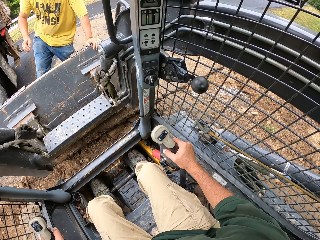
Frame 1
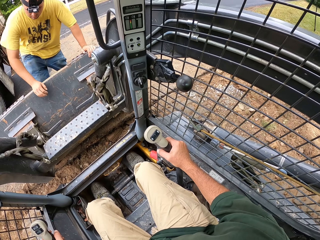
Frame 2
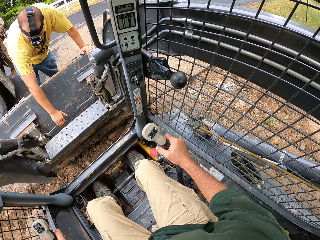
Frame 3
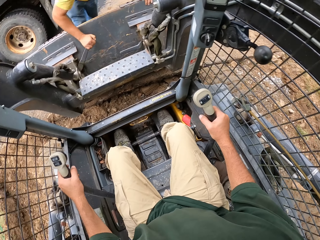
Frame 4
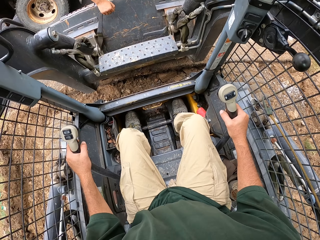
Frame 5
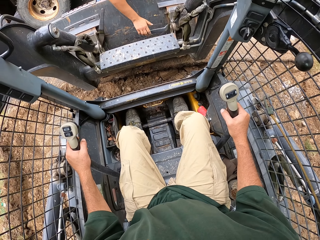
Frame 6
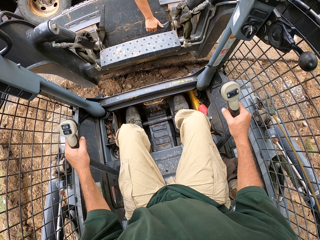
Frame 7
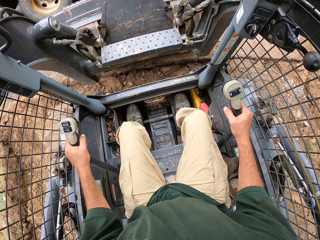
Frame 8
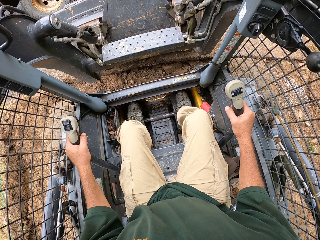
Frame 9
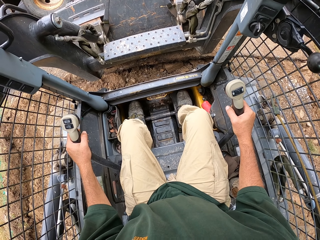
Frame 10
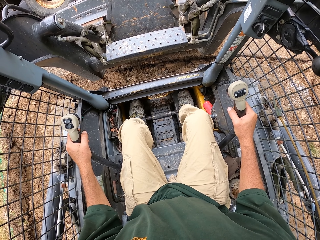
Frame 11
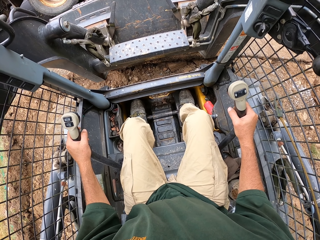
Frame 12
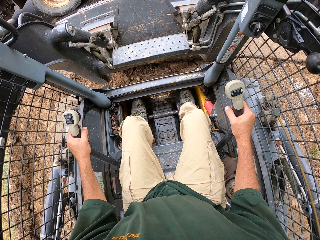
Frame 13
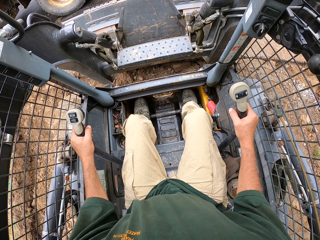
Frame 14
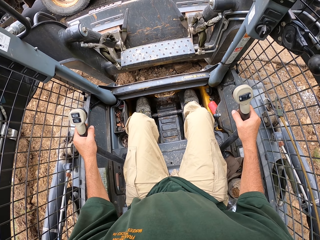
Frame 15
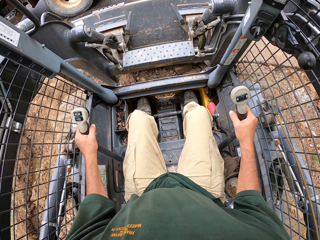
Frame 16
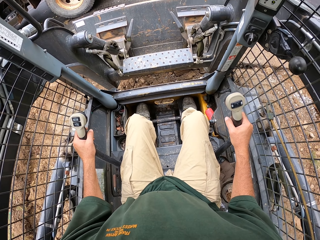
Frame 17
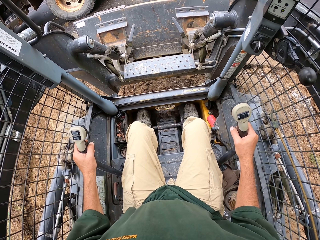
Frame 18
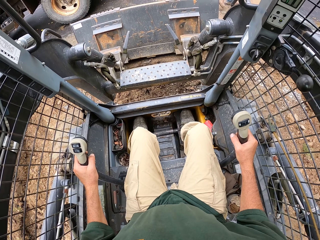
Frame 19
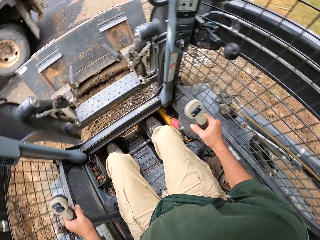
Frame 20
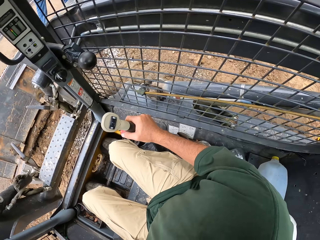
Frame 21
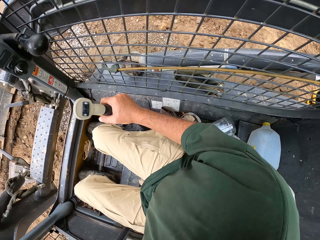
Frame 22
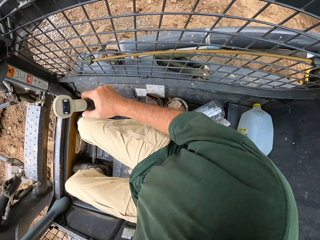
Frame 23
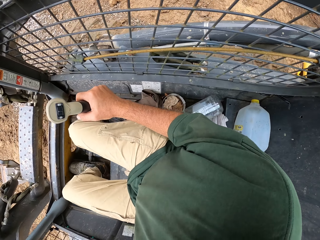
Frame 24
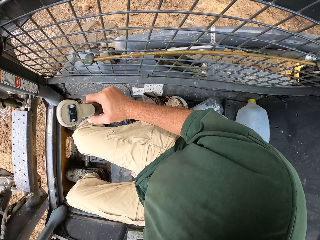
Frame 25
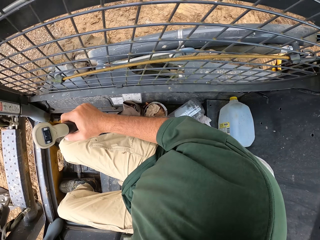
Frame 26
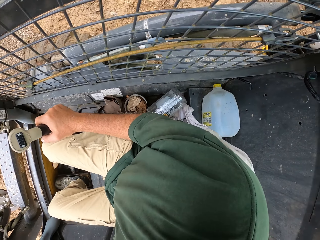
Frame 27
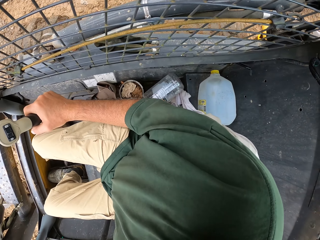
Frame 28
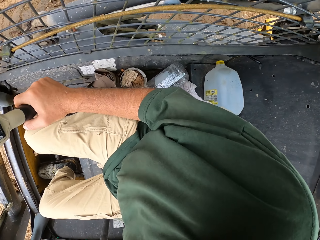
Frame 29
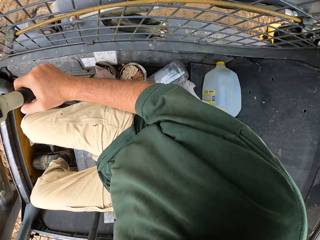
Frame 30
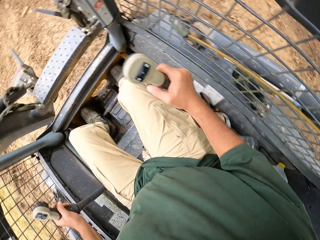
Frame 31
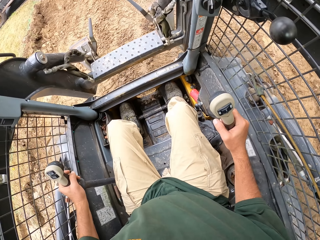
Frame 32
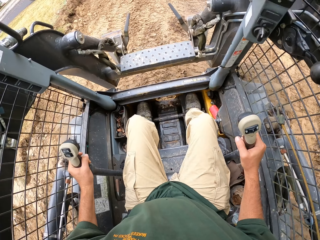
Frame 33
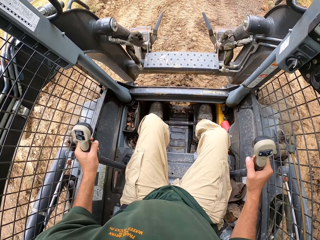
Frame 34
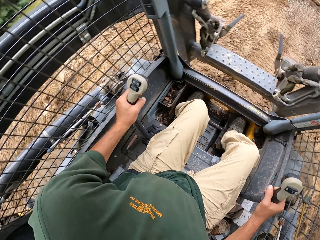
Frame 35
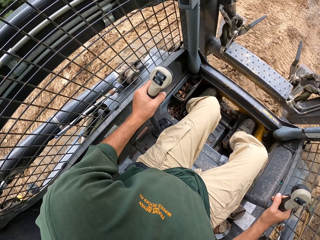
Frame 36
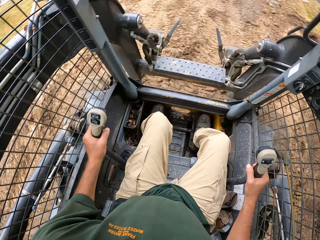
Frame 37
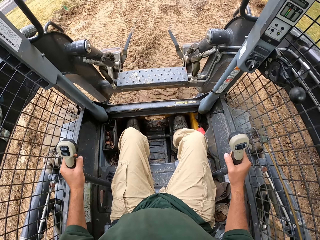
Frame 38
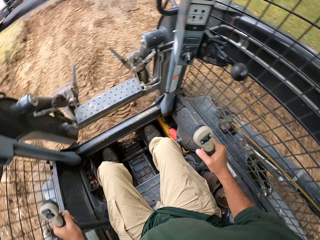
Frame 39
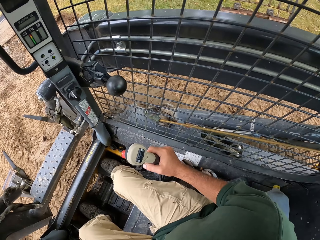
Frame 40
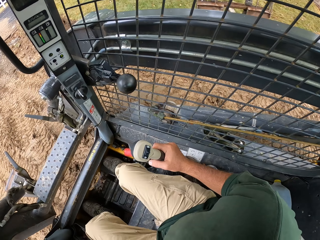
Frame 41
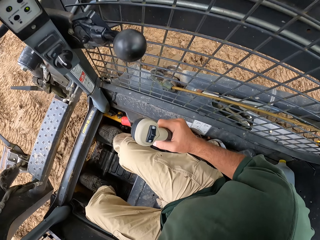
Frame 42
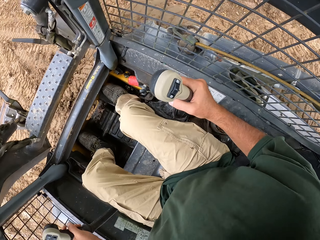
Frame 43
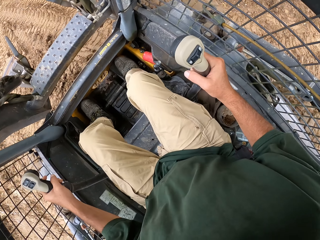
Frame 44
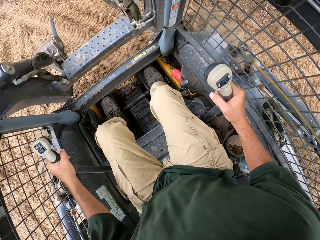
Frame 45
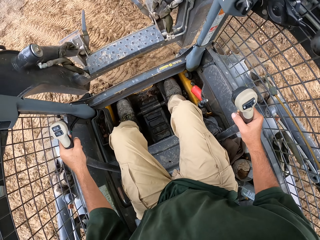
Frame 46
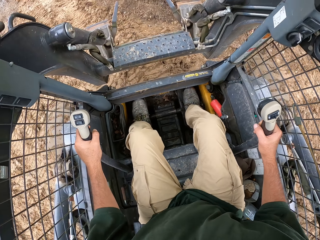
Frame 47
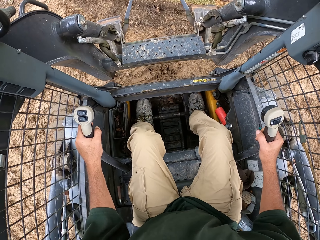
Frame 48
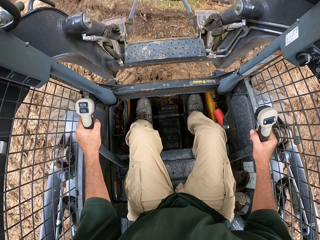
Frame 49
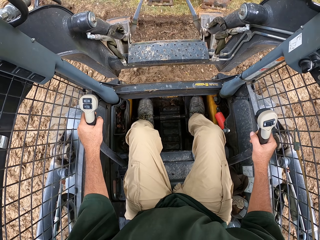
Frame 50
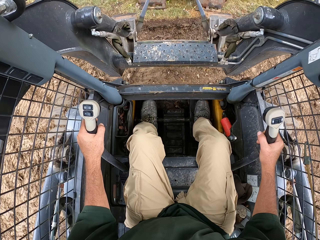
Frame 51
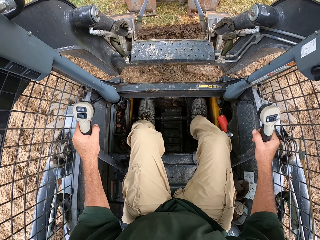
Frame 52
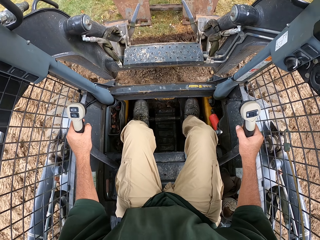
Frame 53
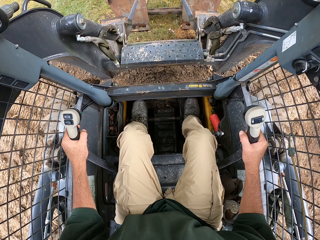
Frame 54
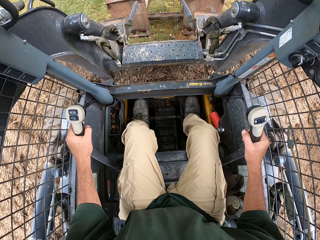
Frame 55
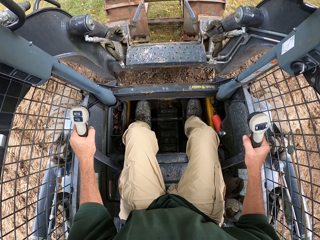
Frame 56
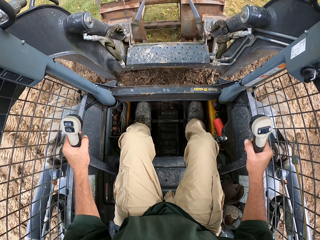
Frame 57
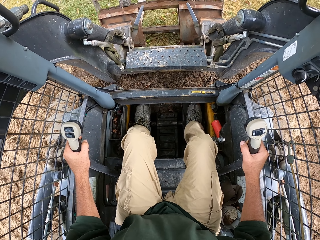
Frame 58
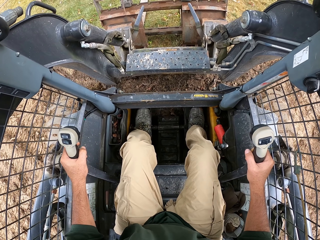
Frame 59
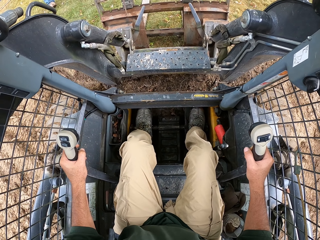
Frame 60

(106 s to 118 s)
Someone operates a forklift. The camera wearer reverses a forklift. They scoop sand.

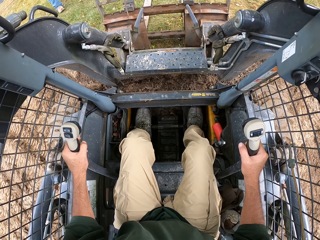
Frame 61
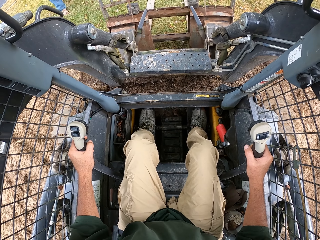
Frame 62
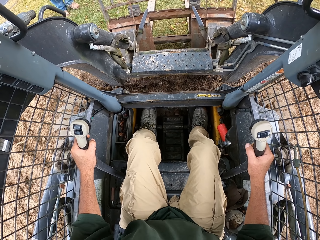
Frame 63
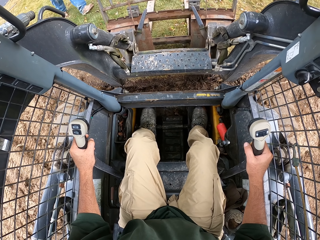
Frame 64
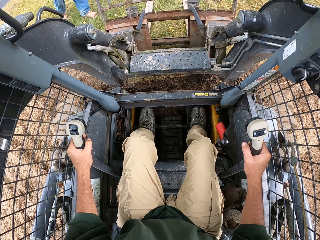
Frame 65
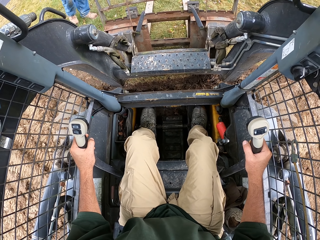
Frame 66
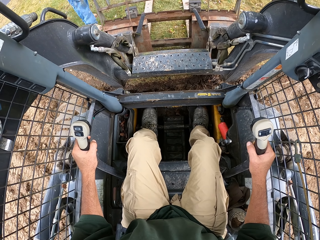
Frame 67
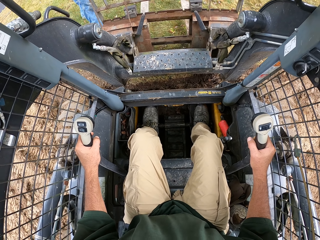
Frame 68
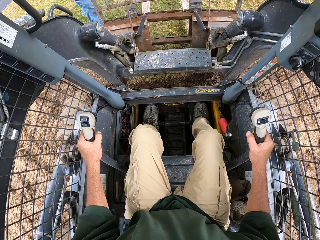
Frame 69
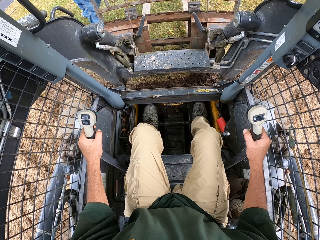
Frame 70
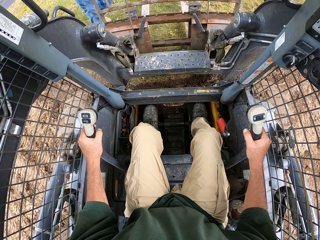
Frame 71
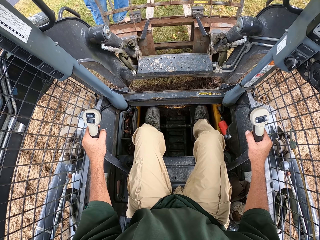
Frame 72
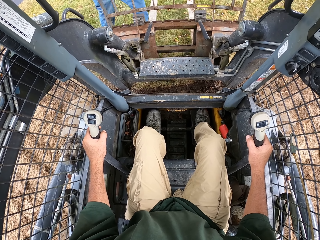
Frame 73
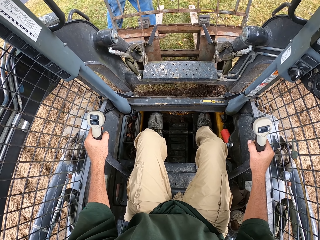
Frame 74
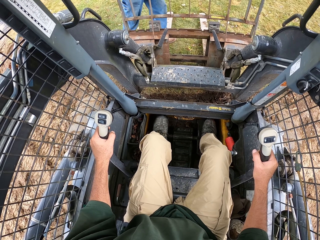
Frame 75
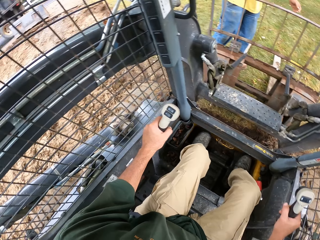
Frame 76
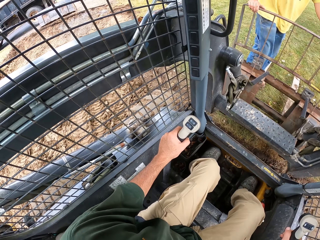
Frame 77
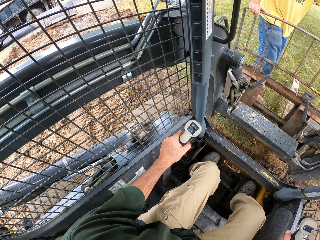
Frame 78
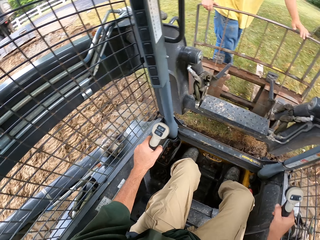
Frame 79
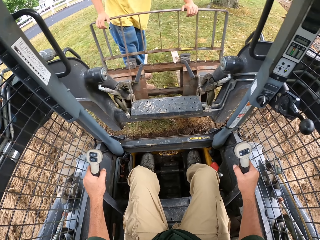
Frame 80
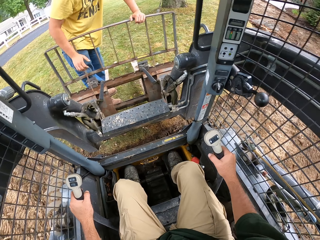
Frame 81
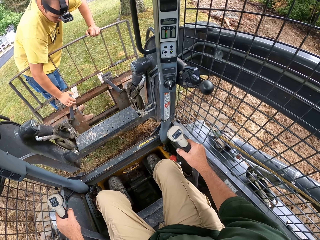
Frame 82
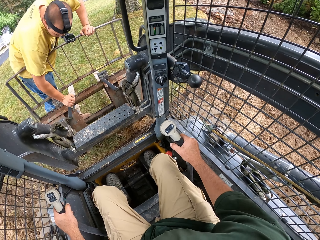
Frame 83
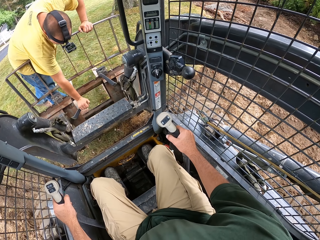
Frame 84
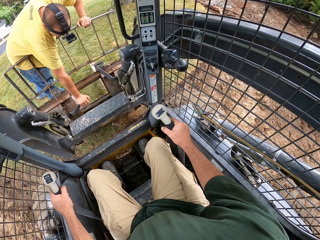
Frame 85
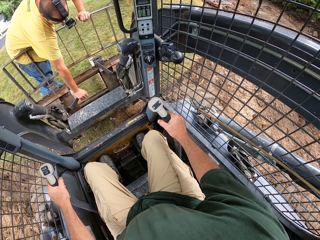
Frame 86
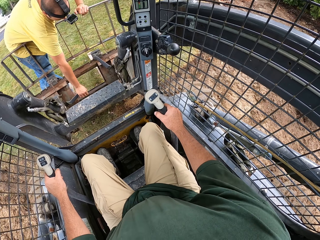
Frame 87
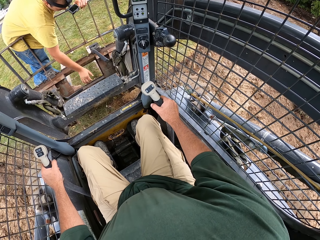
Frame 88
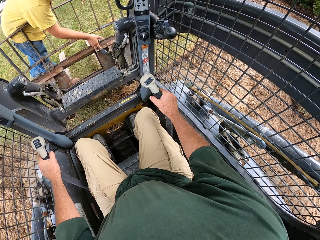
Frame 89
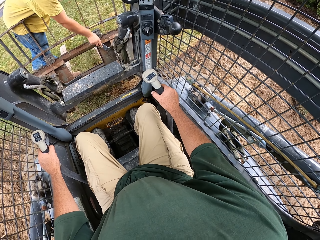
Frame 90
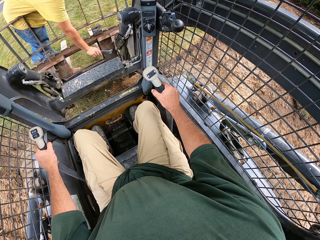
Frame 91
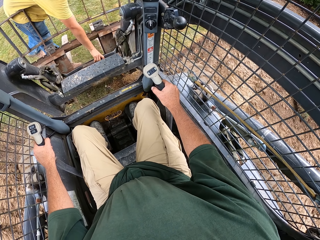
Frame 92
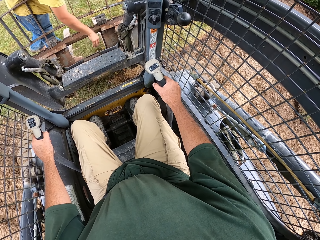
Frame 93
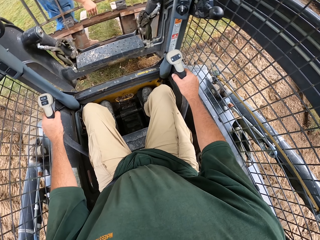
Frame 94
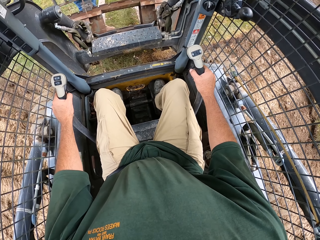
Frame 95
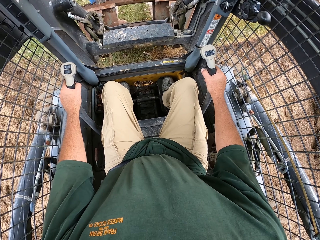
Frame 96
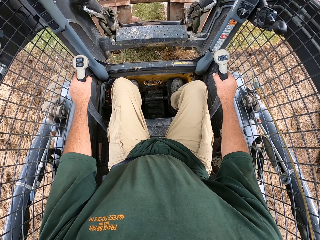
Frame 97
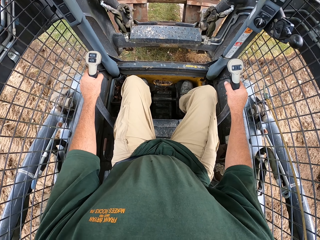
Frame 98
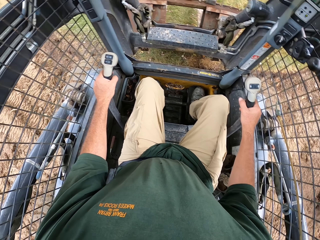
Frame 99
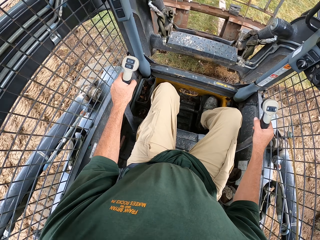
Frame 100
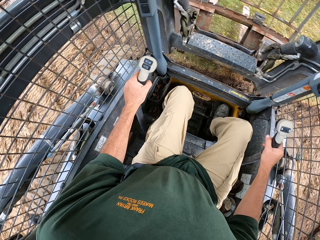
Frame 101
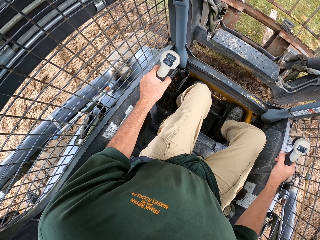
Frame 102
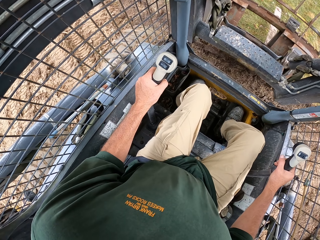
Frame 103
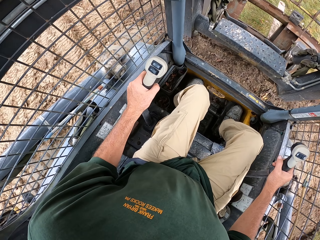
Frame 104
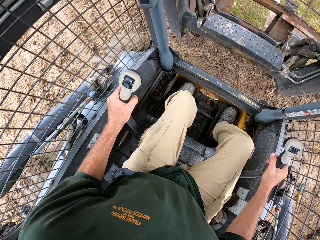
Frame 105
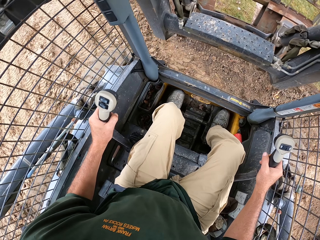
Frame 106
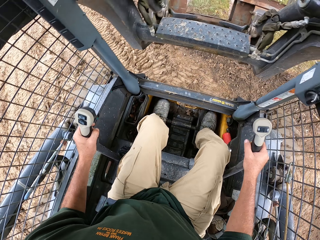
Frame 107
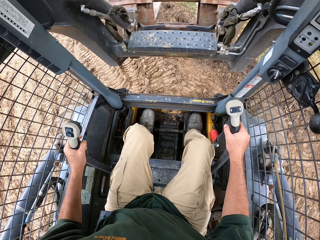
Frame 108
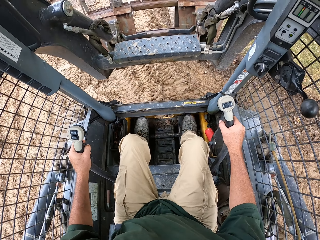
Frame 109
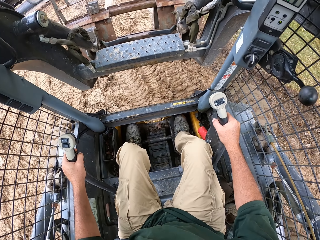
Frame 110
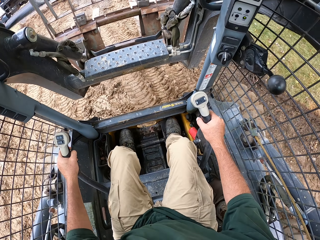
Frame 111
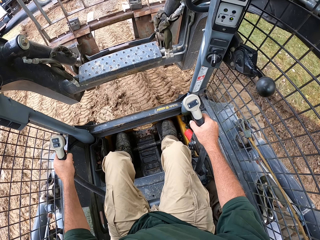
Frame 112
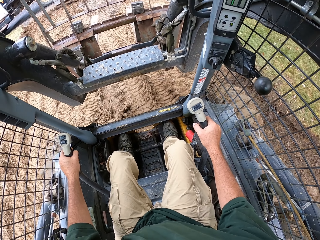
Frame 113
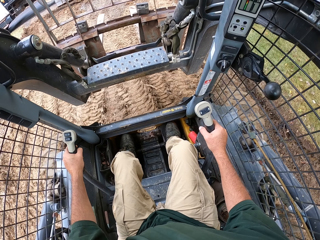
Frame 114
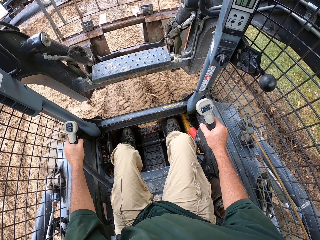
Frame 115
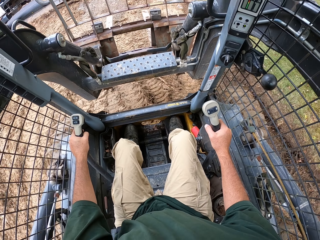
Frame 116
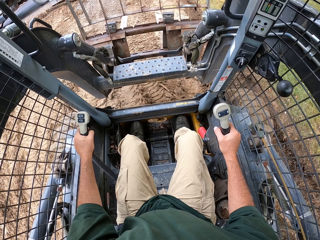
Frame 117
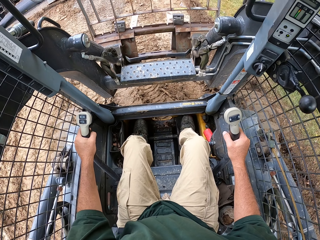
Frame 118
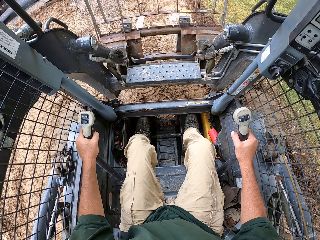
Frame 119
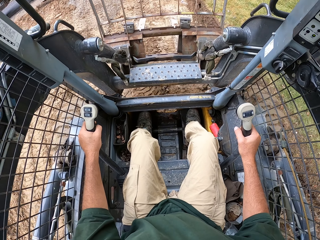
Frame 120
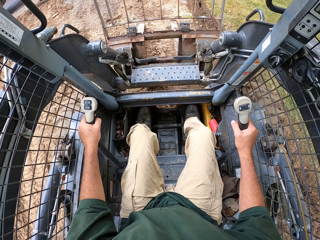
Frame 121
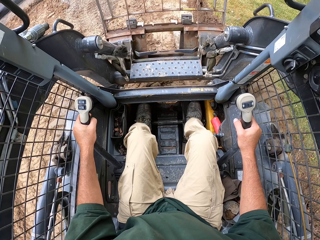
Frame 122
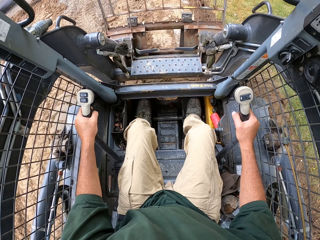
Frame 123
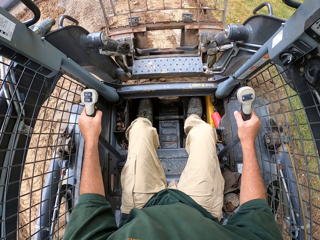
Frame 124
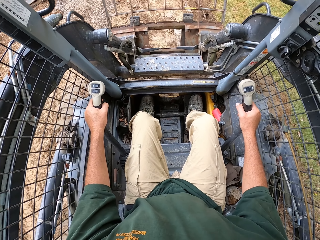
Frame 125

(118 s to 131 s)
A man steps on the tractor. The man operates a forklift and does something. The camera wearer drives the tractor. They reverse a forklift. They drive the forklift.
